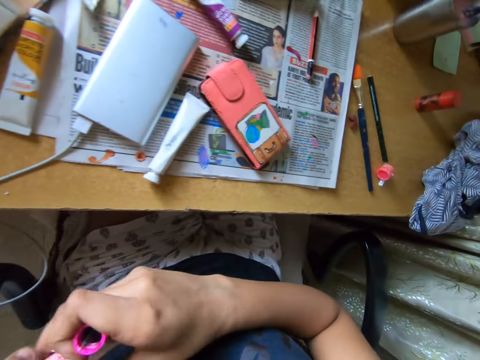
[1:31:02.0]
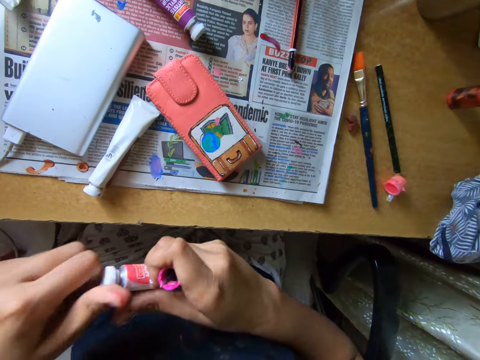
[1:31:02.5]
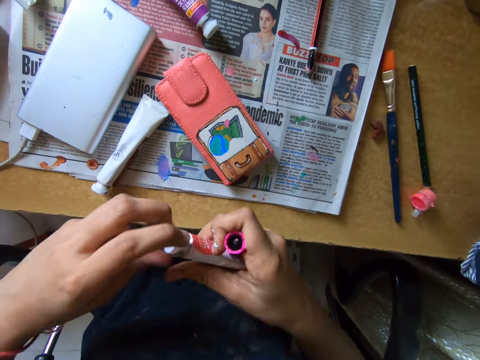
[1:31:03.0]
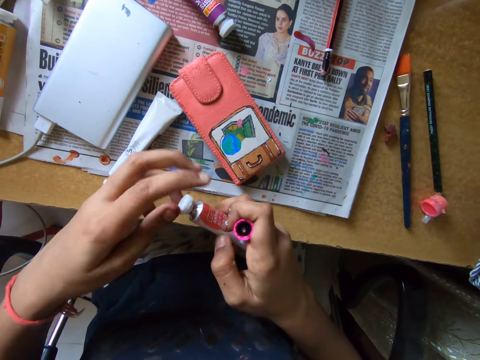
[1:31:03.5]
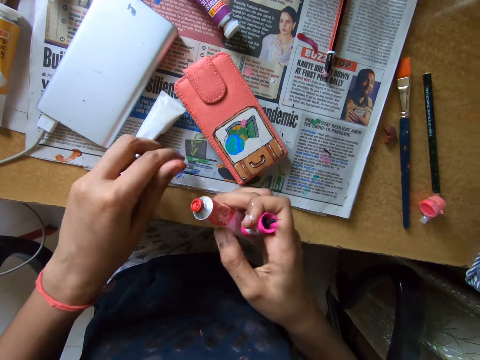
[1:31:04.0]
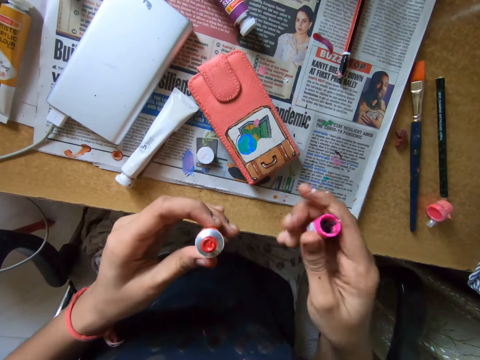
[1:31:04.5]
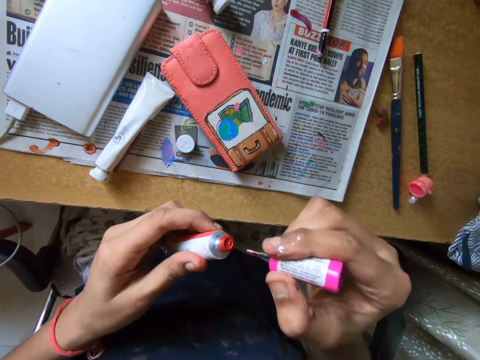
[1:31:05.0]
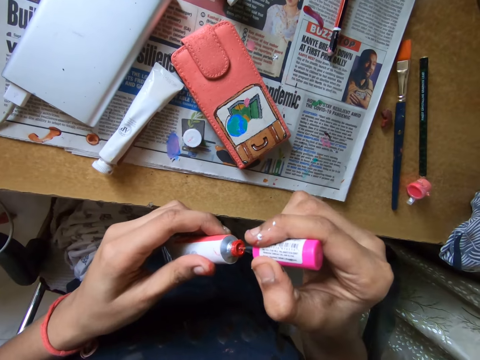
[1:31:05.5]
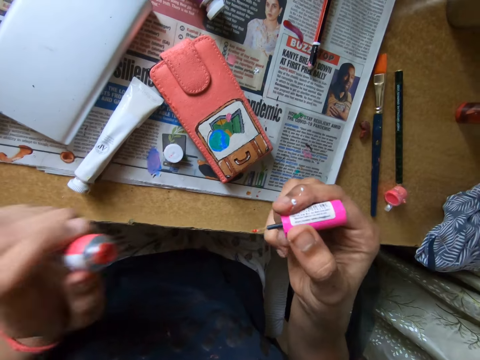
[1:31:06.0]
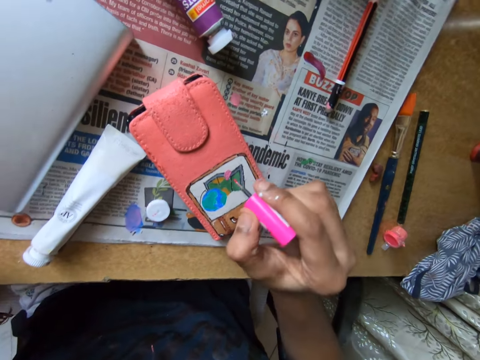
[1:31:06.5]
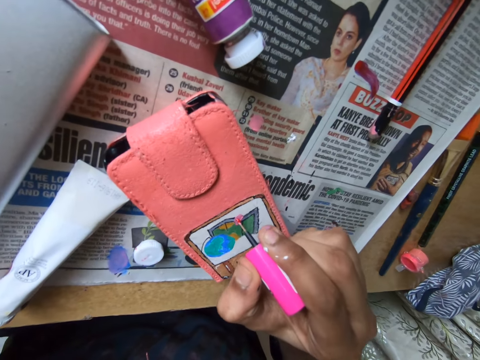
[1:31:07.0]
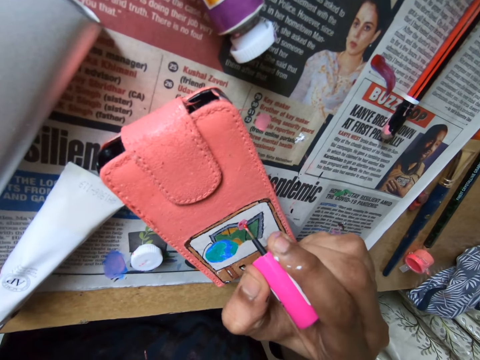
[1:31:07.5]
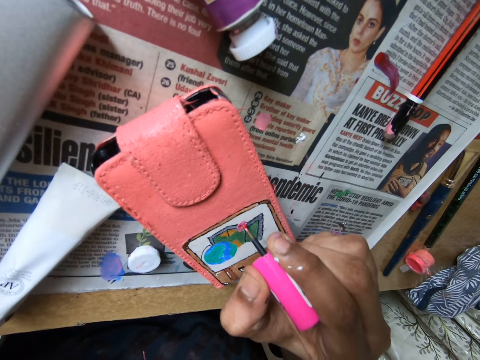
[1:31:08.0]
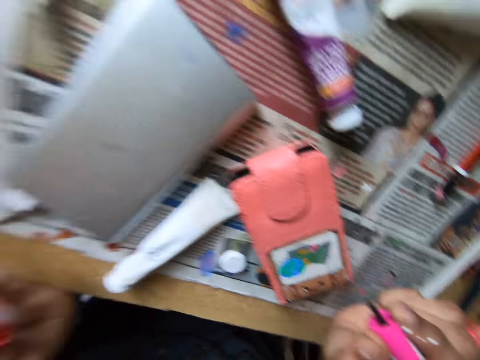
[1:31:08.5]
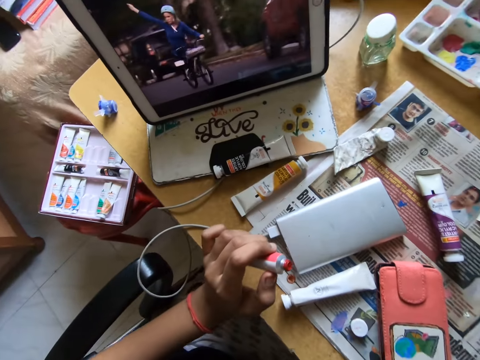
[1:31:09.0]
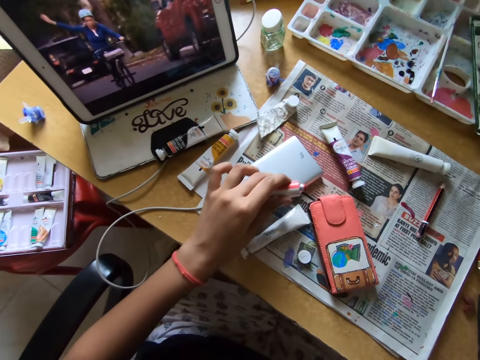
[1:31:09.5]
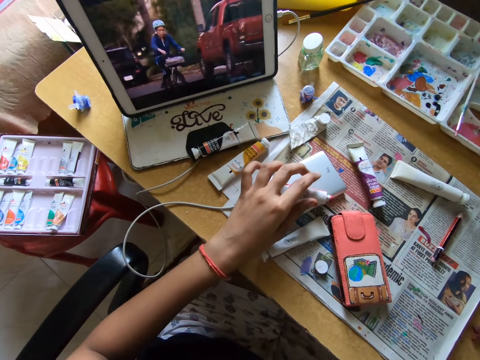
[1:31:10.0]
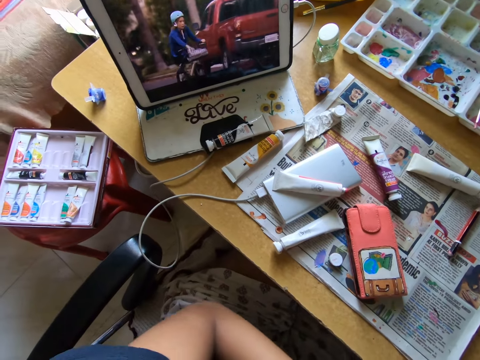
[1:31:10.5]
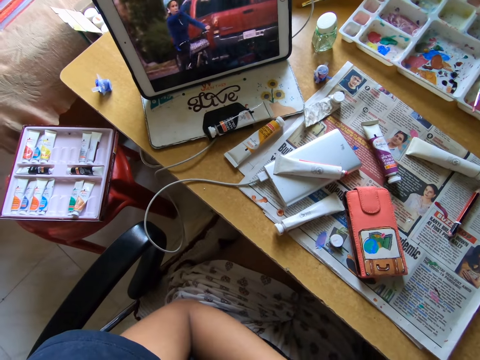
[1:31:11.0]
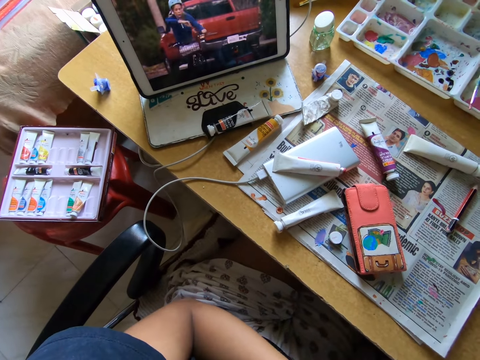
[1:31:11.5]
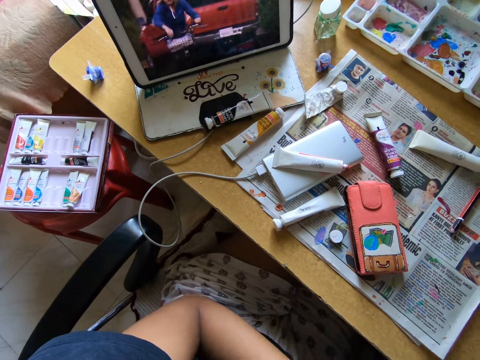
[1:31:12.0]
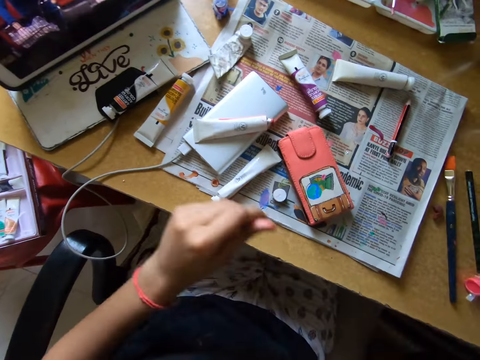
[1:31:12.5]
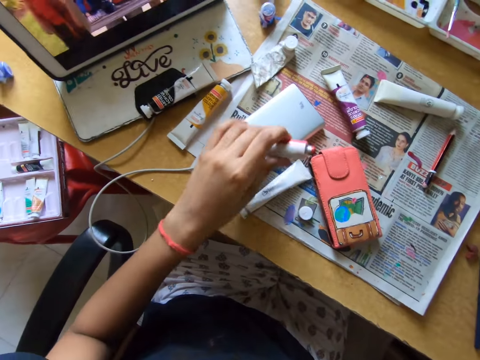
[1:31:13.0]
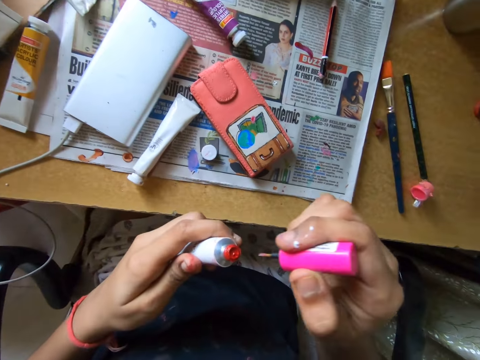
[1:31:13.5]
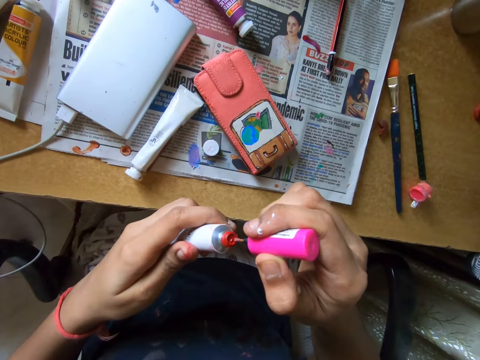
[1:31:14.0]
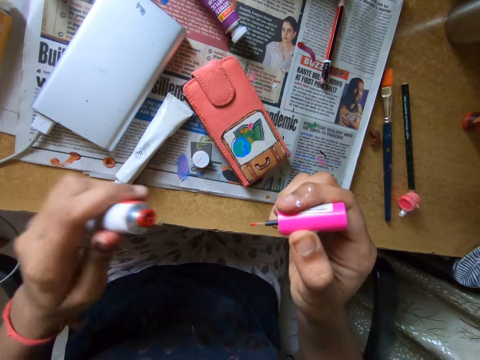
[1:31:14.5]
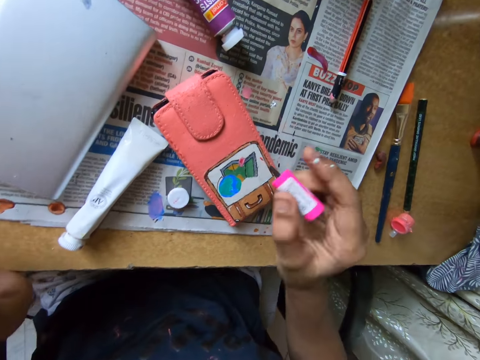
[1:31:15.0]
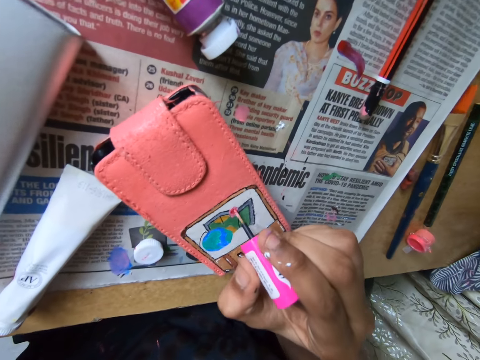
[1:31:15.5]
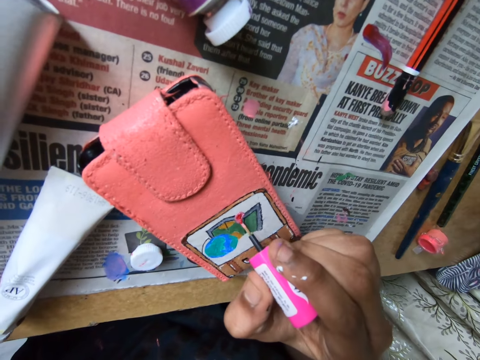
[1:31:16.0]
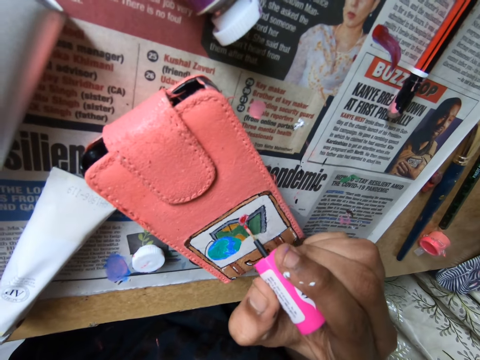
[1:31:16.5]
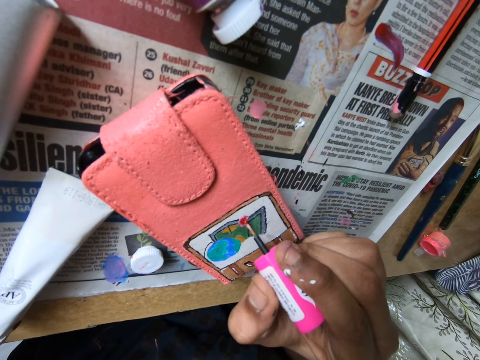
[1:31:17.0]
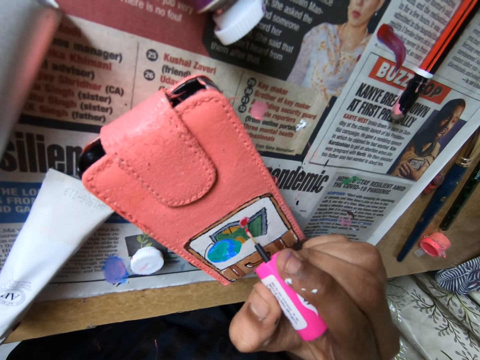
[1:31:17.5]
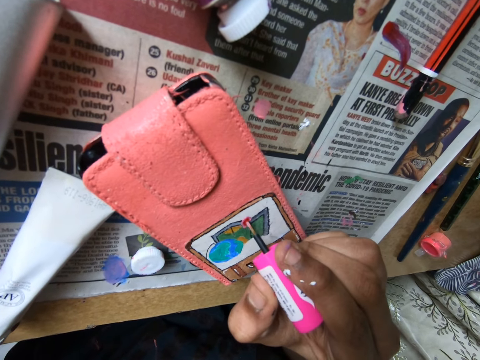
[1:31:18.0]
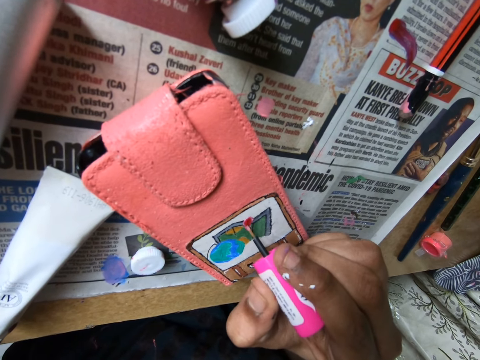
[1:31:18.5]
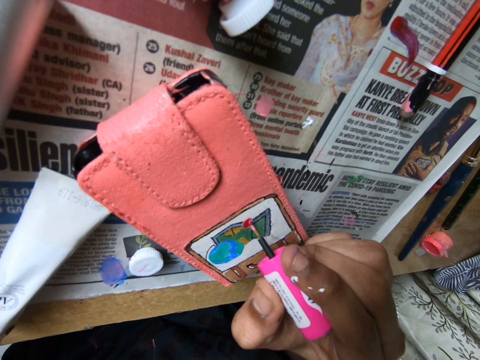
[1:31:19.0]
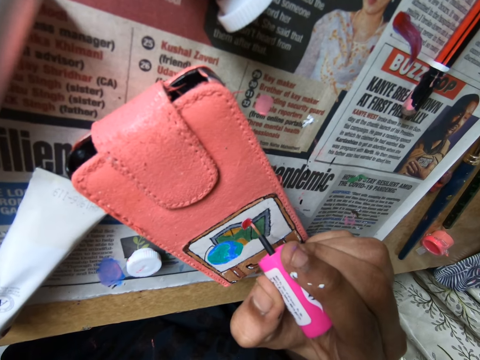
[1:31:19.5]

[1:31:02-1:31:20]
The camera wearer takes a finger slab ink. She passes the paint tube from her left hand to her right hand. She opens the paint tube in her right hand with her left hand. She drops the paint tube cap on the table with her left hand. She passes the paint tube from her right hand to her left hand. She rubs the paint brush in her right hand on the paint tube in her right hand. She dips a polish brush in the finger slab ink. She paints on the phone case on the table with the paint brush in her right hand. She drops the paint tube on a power bank on the table with her left hand. She lifts the hand. She picks up the paint tube on the table with her left hand. She dabs the paint brush on a paint set on the table with her right hand. She dips the polish brush in the finger slab ink. She paints on the phone case on the table with the paint brush in her right hand.

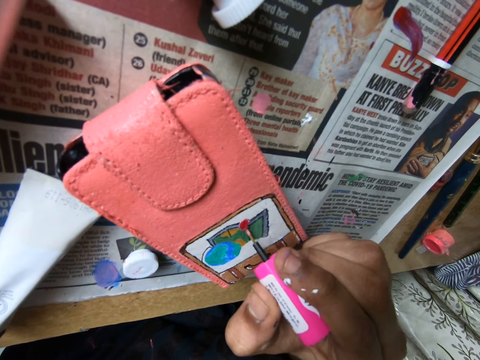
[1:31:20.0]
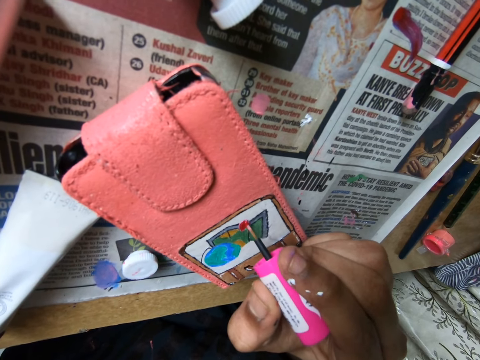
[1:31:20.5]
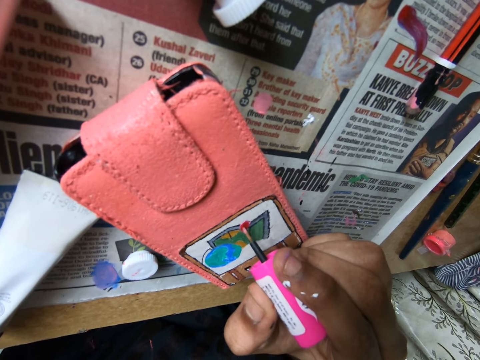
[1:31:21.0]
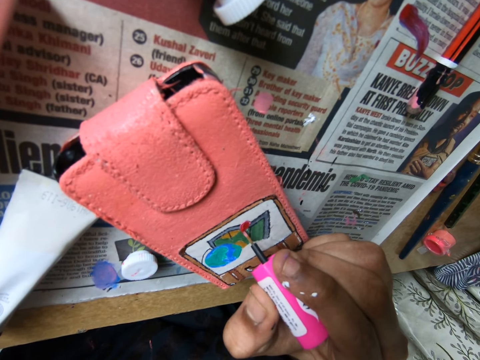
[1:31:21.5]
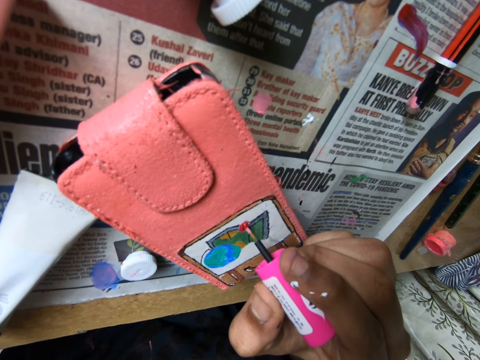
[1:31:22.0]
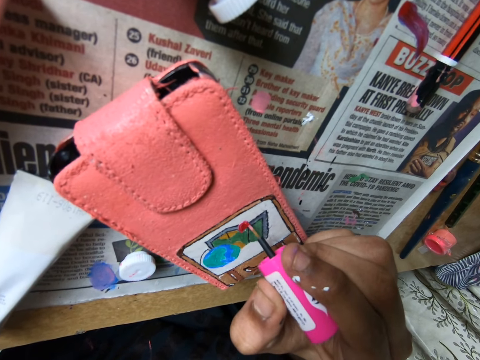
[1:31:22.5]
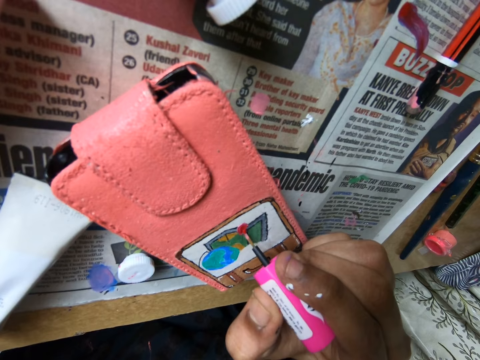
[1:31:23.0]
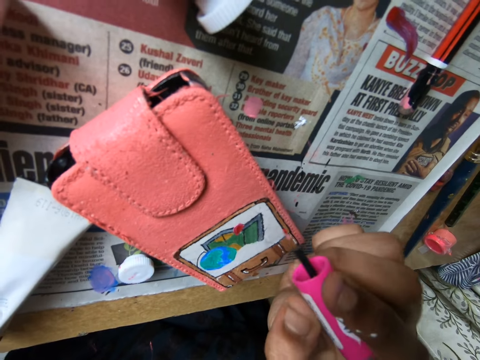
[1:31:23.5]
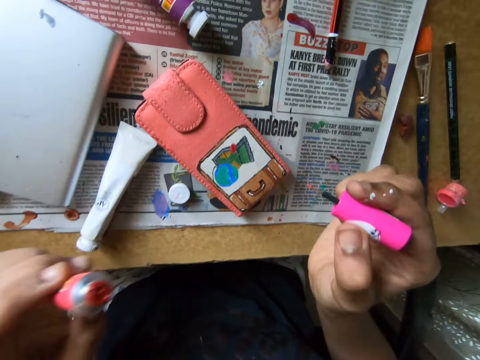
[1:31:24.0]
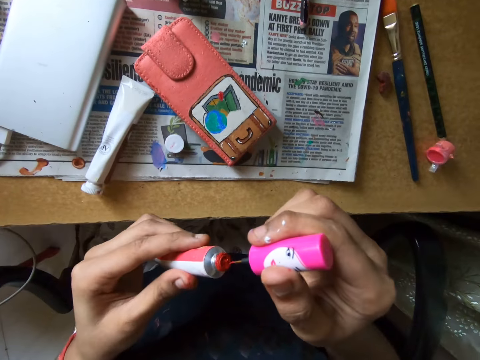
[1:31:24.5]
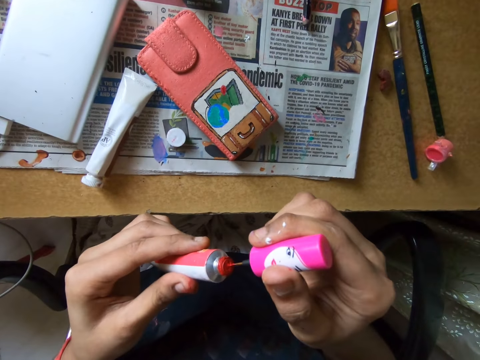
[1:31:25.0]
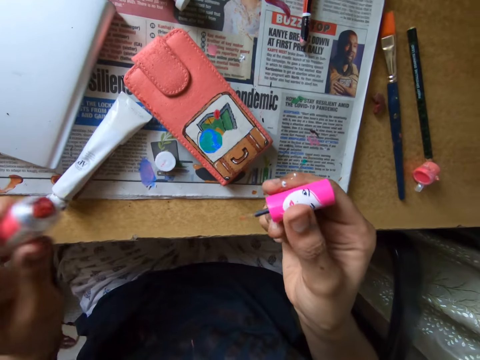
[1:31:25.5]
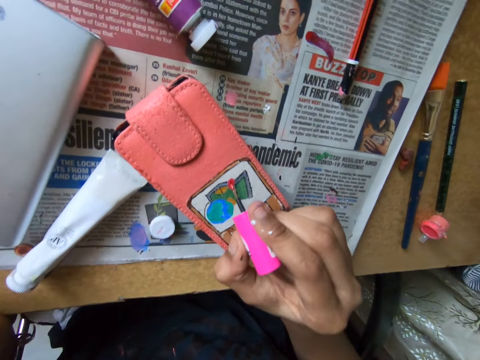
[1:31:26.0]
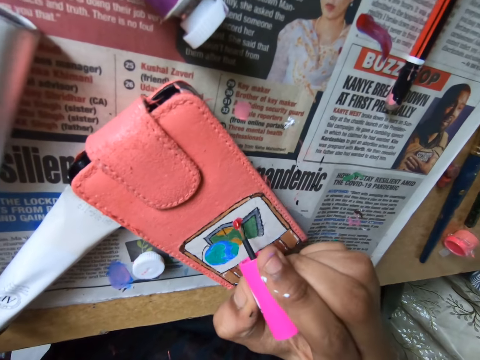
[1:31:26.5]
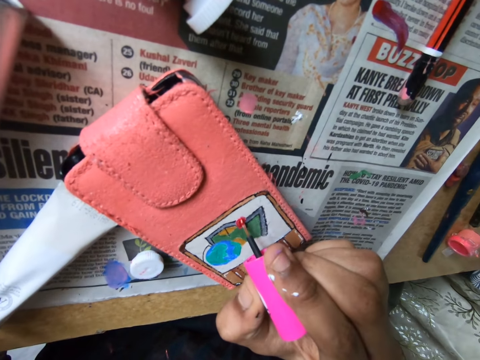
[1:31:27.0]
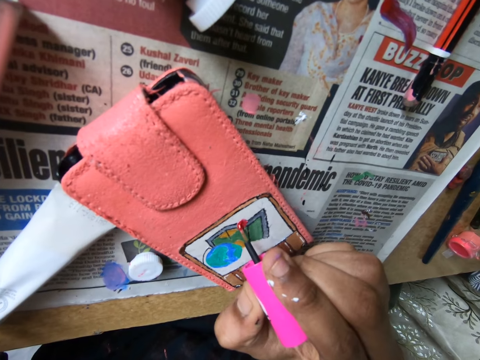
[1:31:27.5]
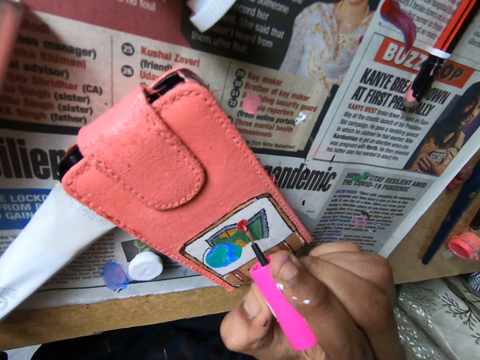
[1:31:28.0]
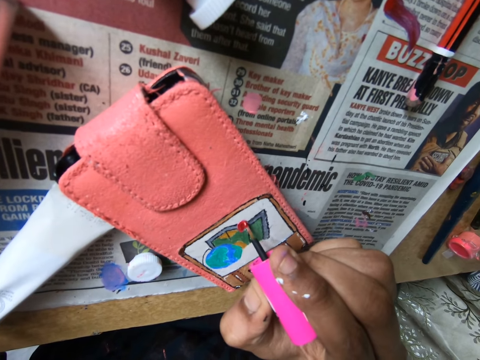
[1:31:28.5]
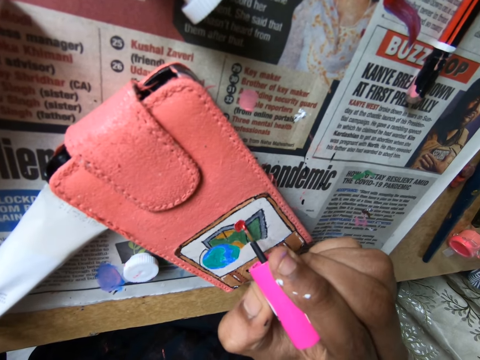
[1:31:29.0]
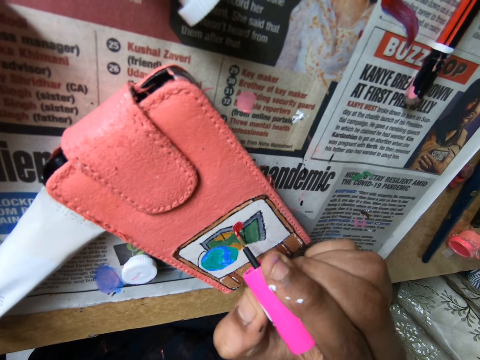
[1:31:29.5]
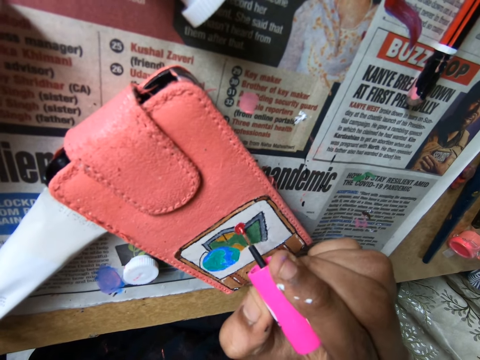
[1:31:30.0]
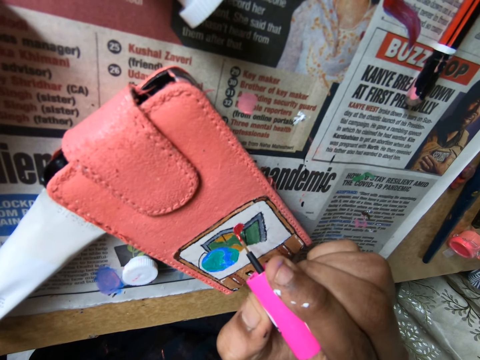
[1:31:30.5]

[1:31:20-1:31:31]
The camera wearer dips the polish brush in the finger slab ink. She dabs the paint brush on a paint set on the table with her right hand. She paints on the phone case on the table with the paint brush in her right hand.
